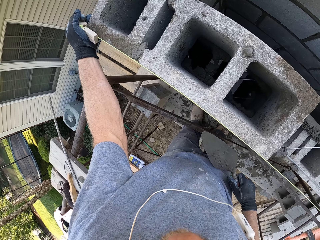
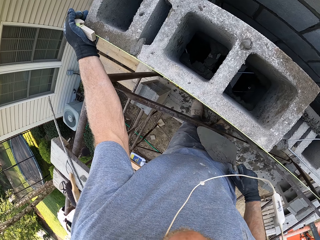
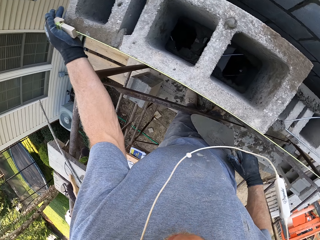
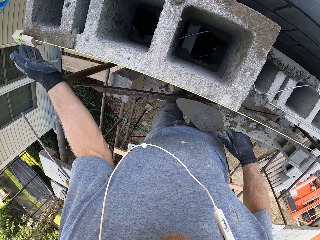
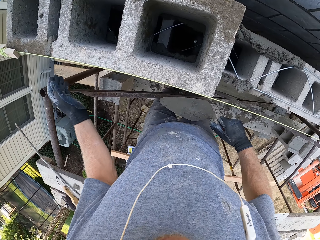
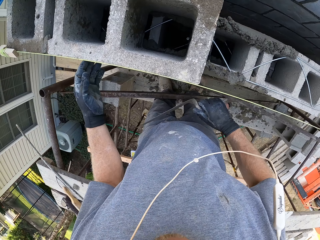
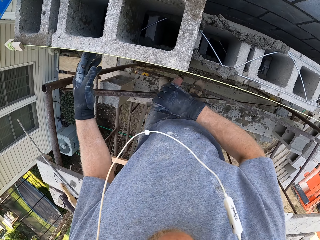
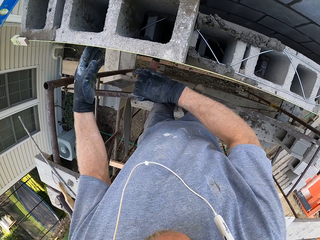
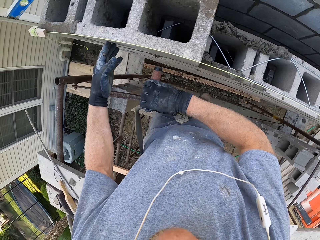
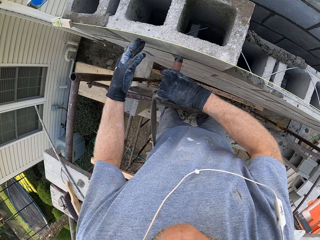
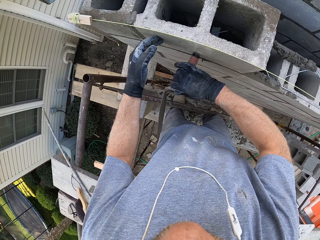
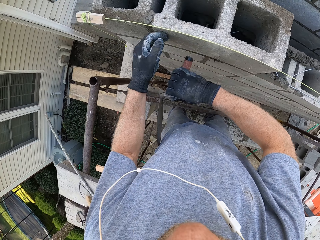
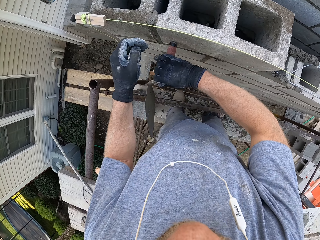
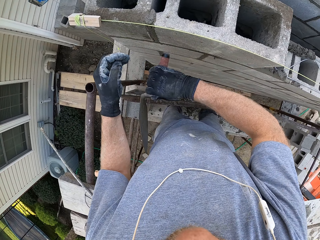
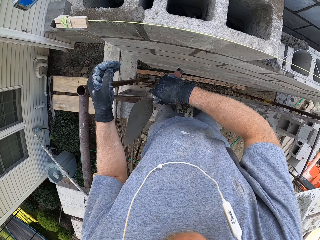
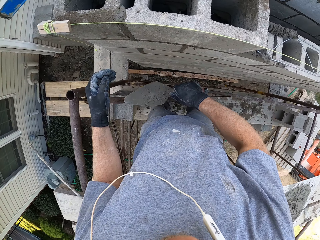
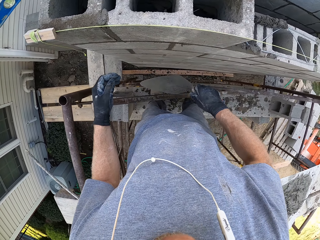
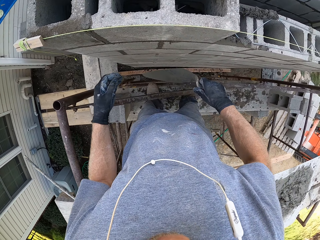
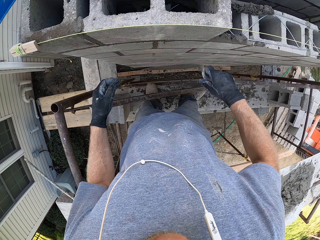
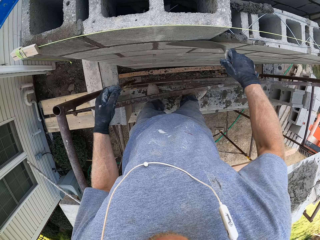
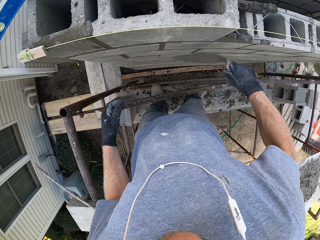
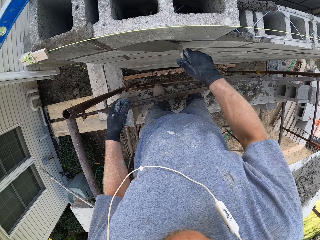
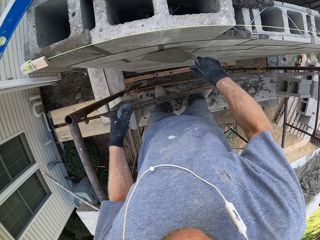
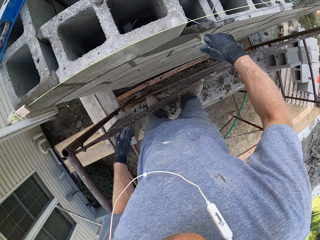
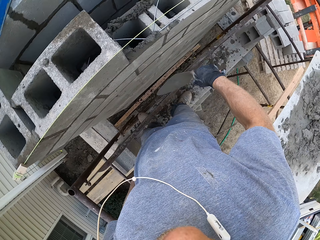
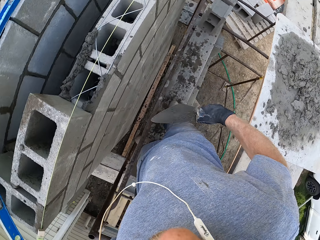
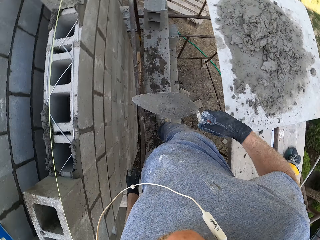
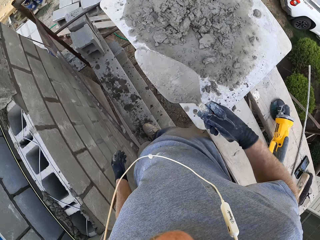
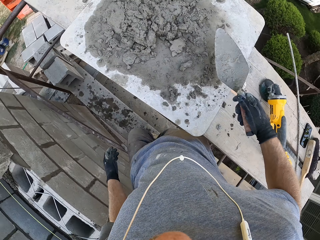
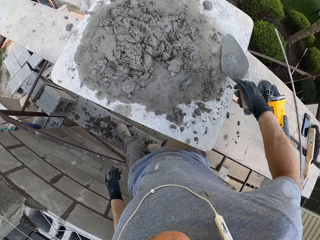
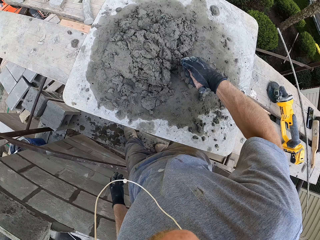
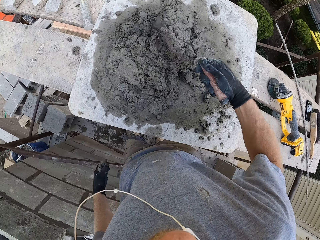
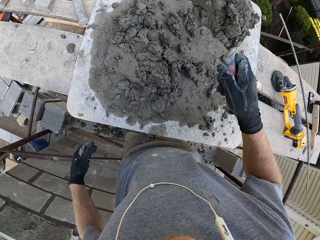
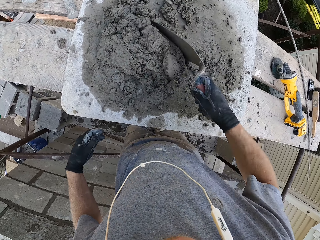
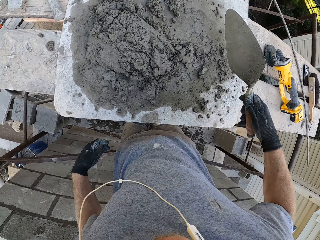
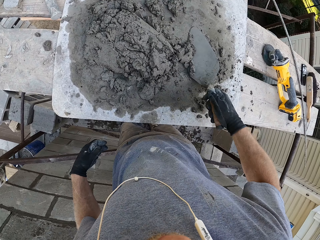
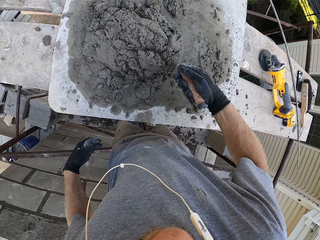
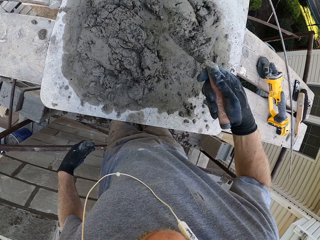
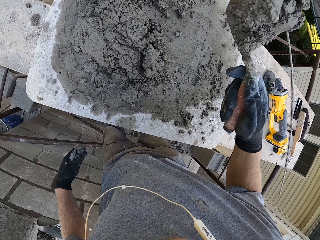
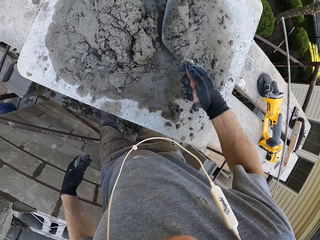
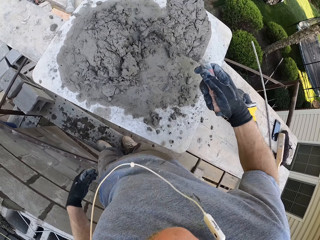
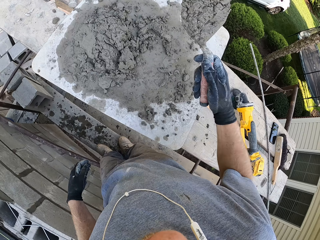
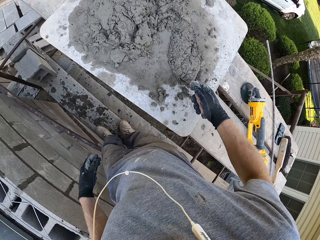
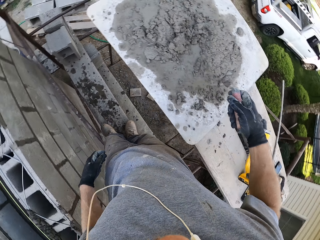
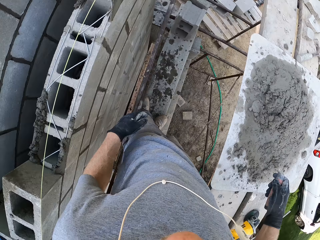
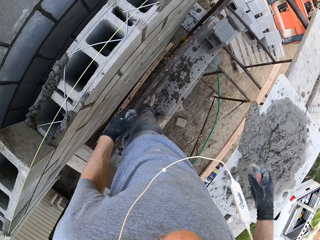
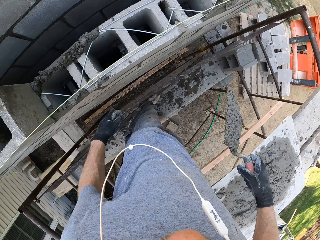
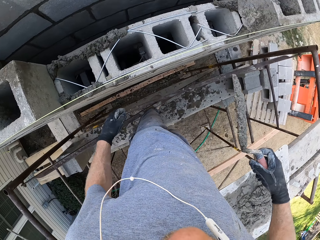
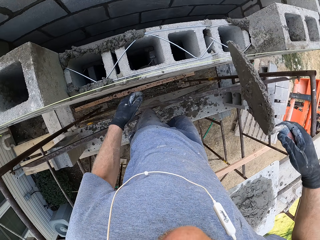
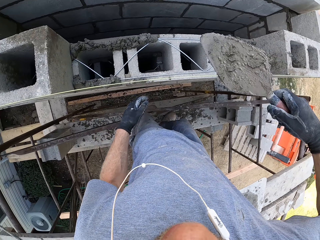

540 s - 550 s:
The camera wearer hits the brick with the trowel. They smear the cement on the wall with the trowel. They mix the plaster on the toe board with the trowel. They scoop the plaster on the toe board with the trowel.

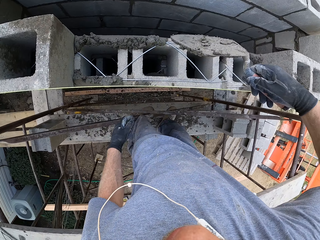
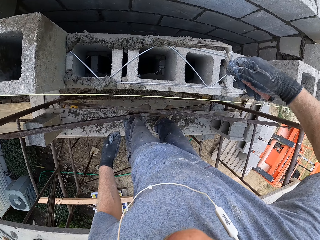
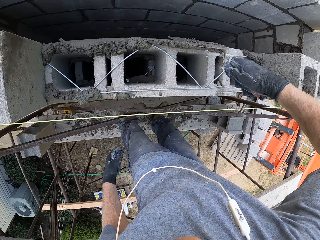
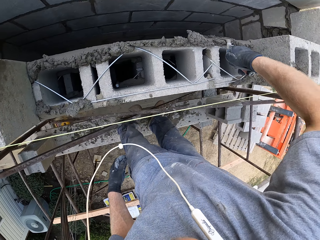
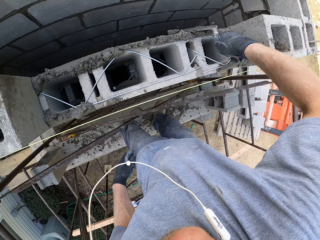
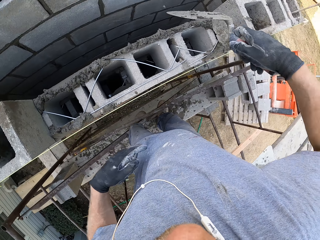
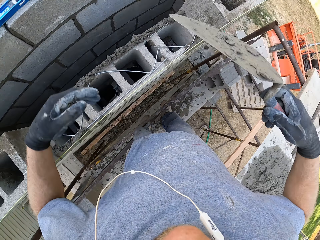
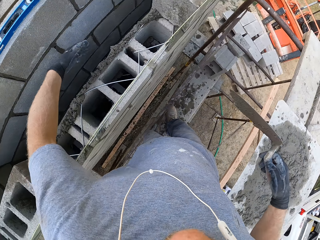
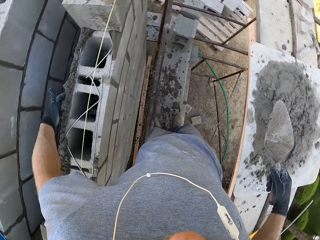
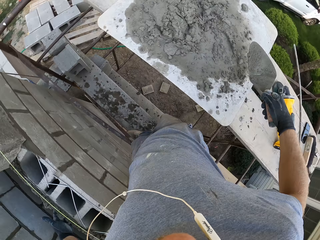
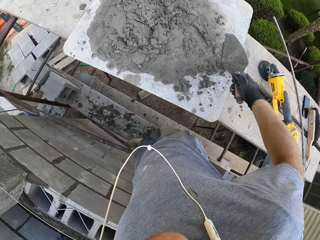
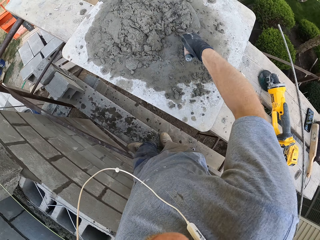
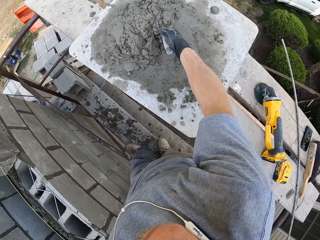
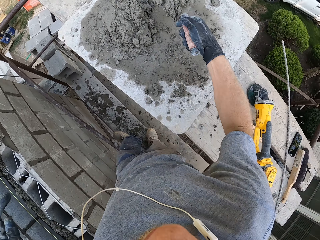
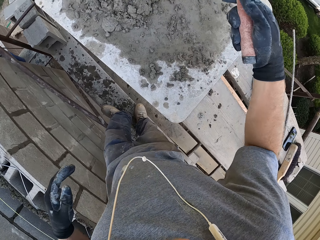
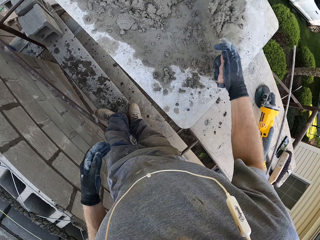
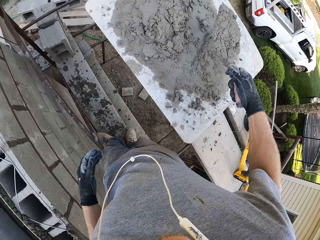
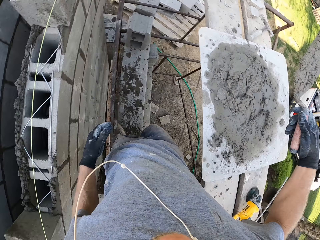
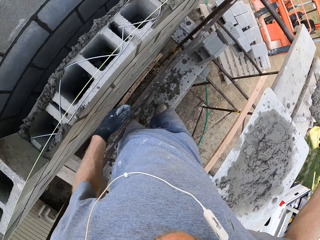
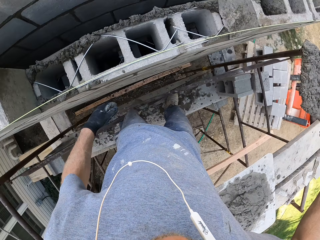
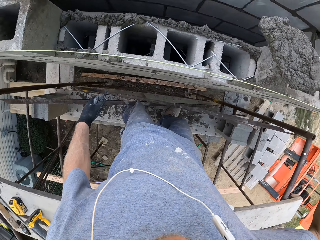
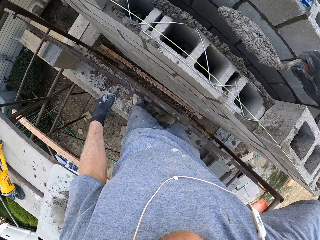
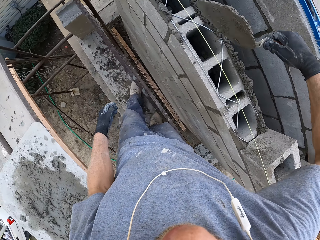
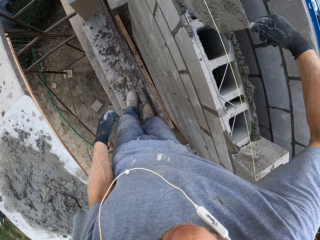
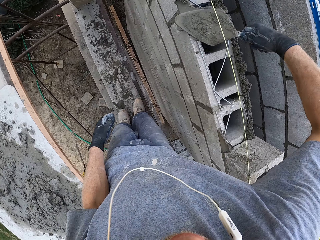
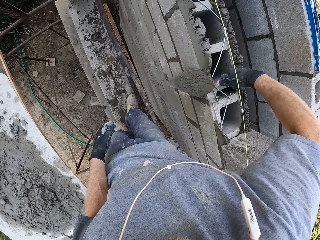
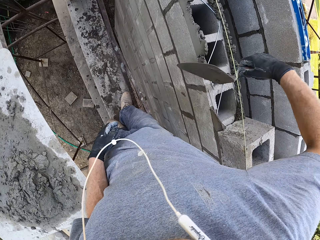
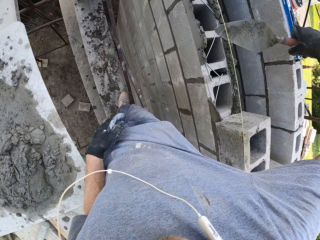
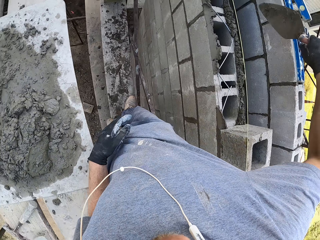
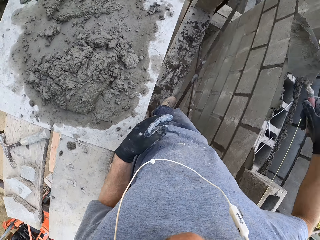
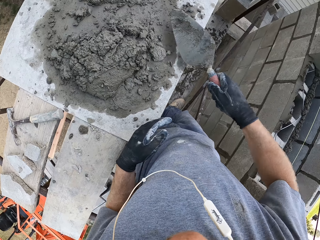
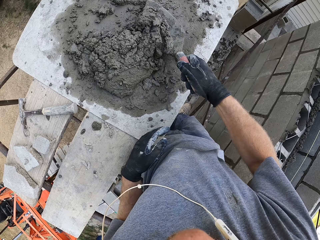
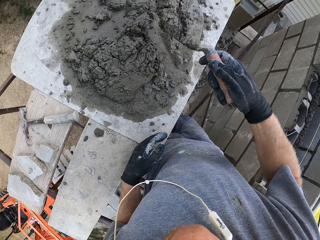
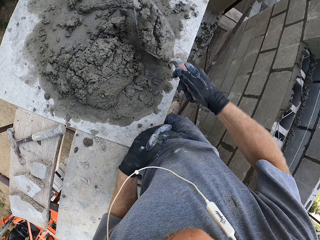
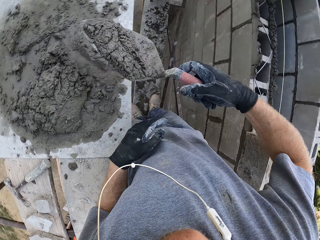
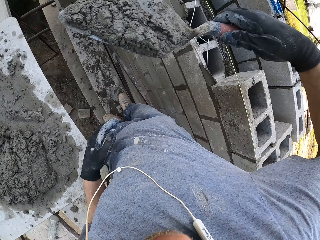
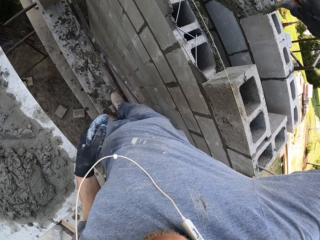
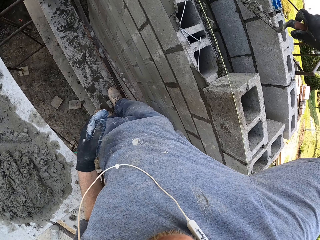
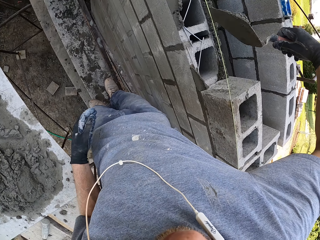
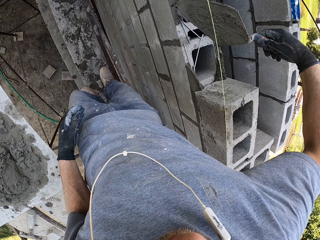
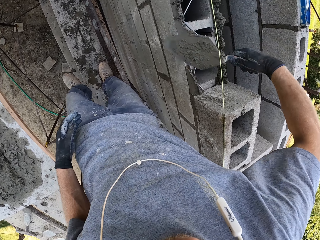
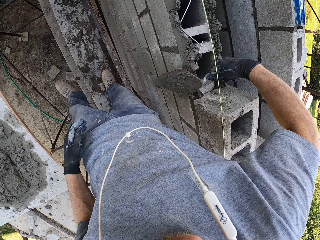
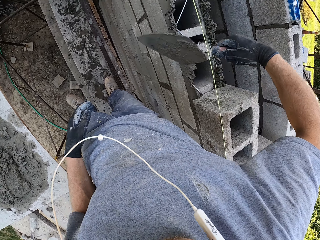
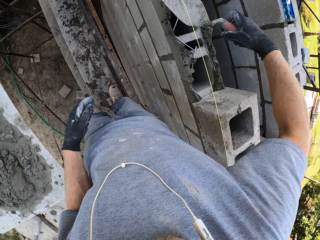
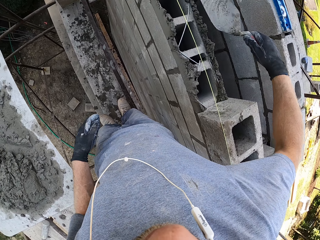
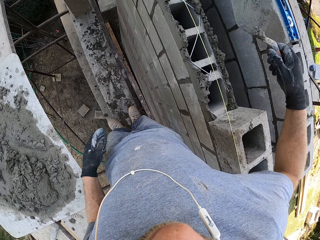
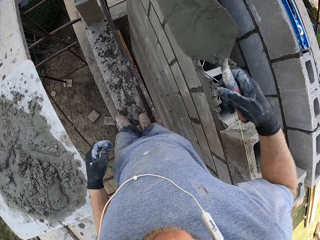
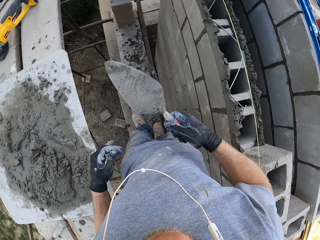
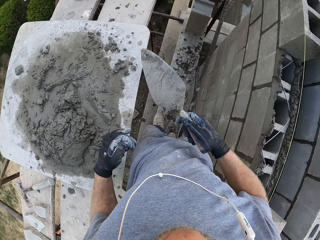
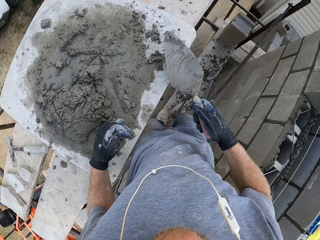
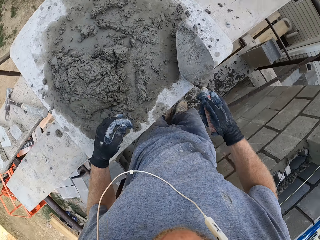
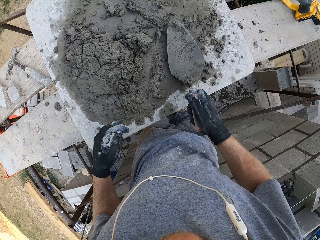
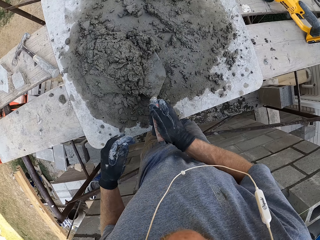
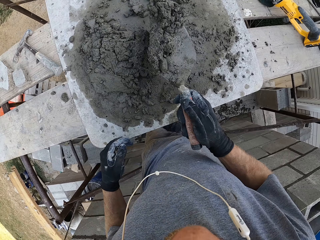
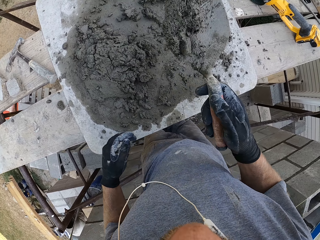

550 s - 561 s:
The camera wearer pours the plaster on the blocks. They scoop the plaster on the toe board with the trowel. They pour the plaster on the blocks. They smear the cement mix on the wall. They scoop the cement mix with the right hand. They smear the cement mix on the wall.
